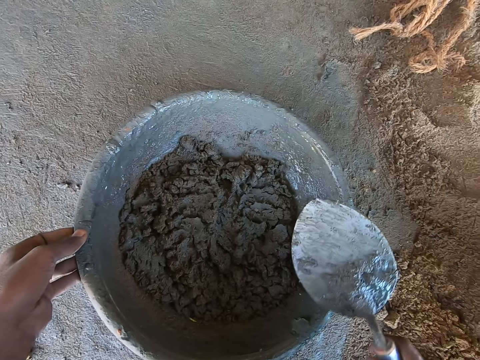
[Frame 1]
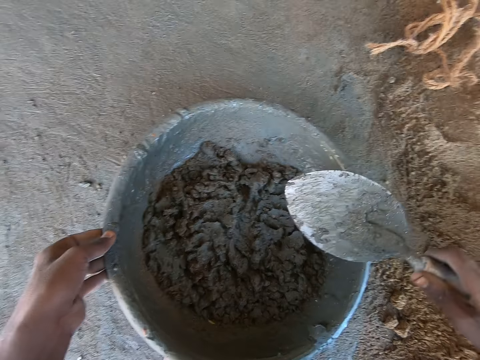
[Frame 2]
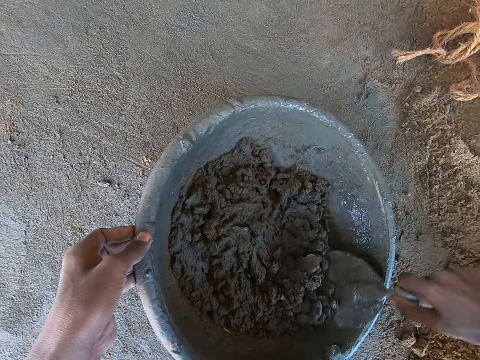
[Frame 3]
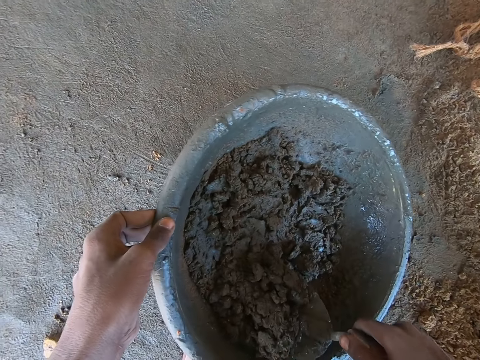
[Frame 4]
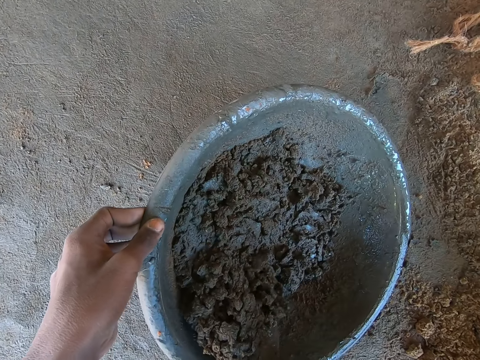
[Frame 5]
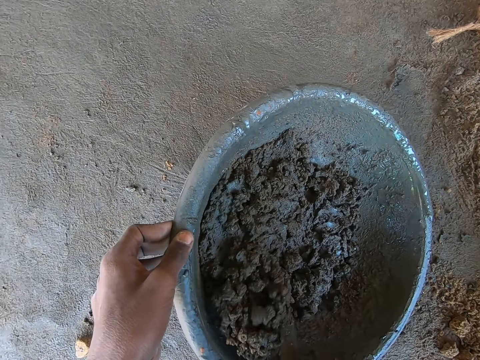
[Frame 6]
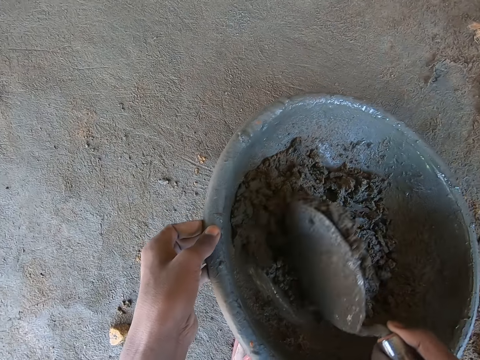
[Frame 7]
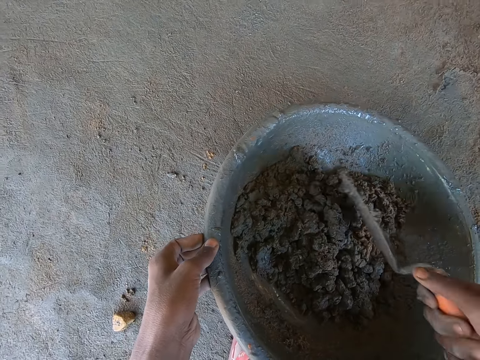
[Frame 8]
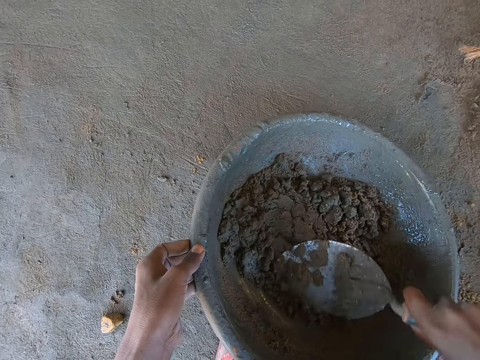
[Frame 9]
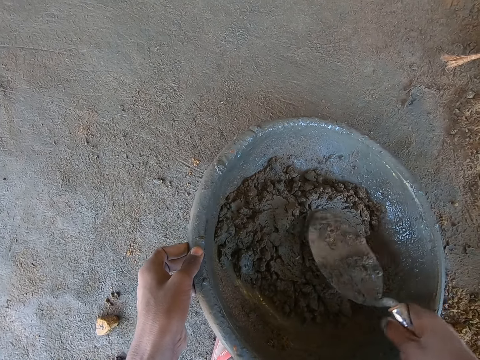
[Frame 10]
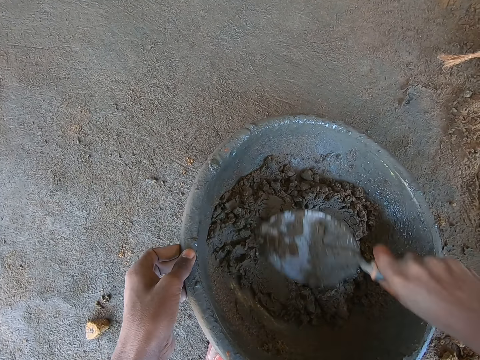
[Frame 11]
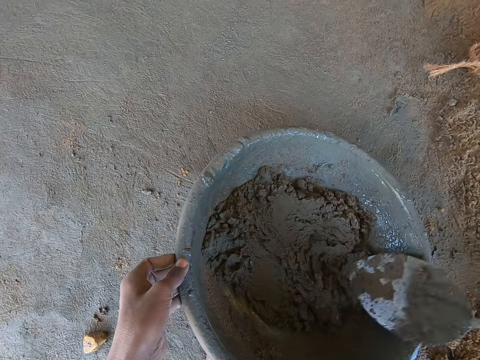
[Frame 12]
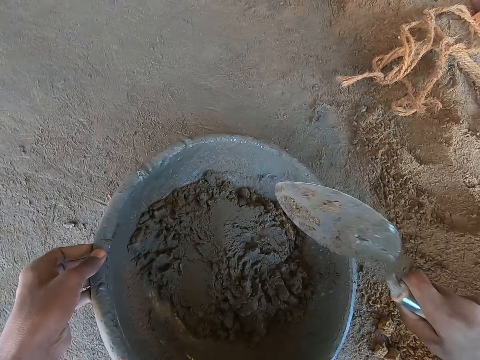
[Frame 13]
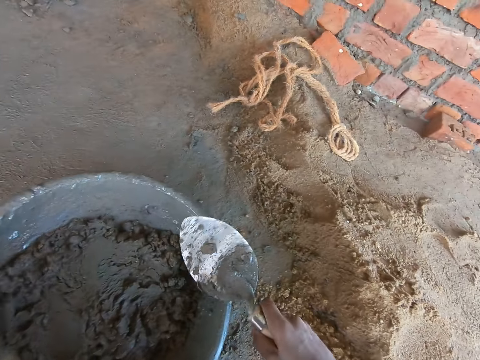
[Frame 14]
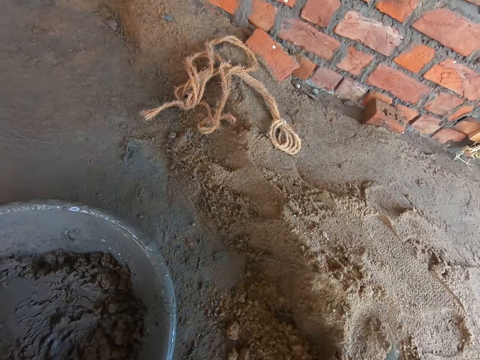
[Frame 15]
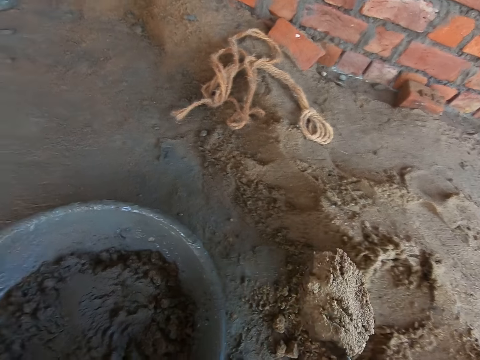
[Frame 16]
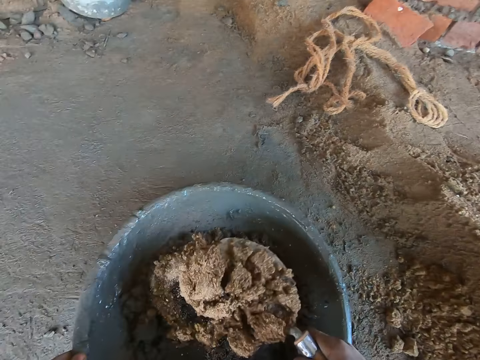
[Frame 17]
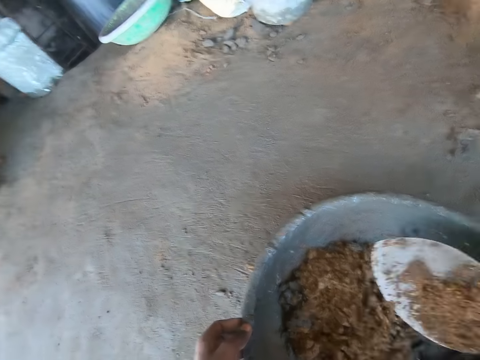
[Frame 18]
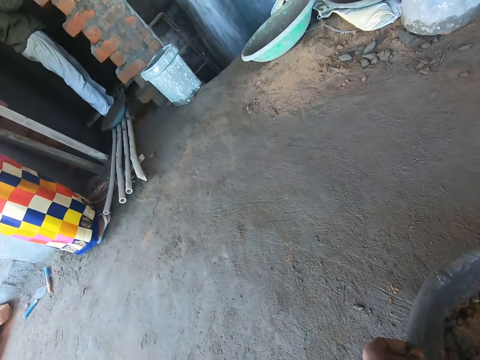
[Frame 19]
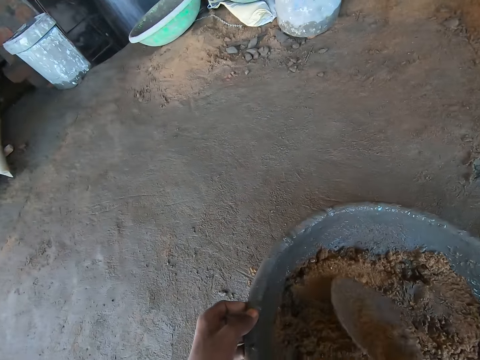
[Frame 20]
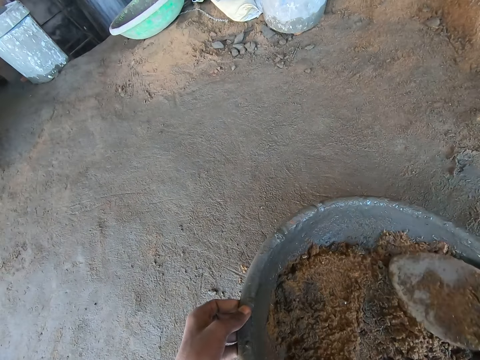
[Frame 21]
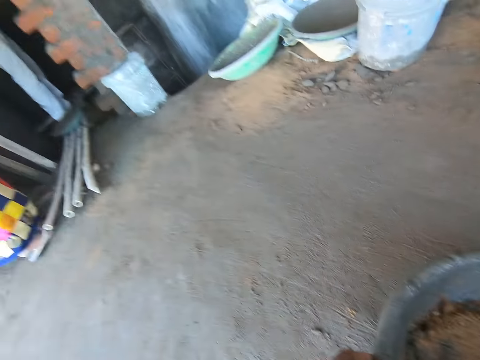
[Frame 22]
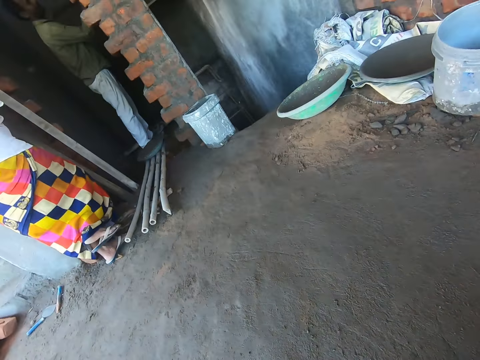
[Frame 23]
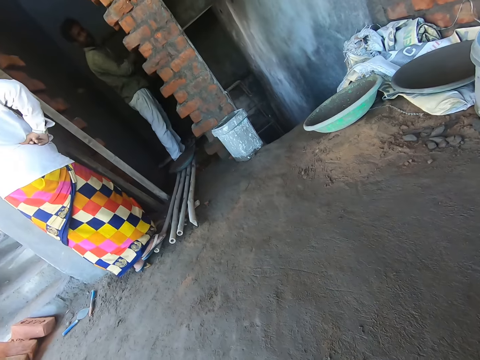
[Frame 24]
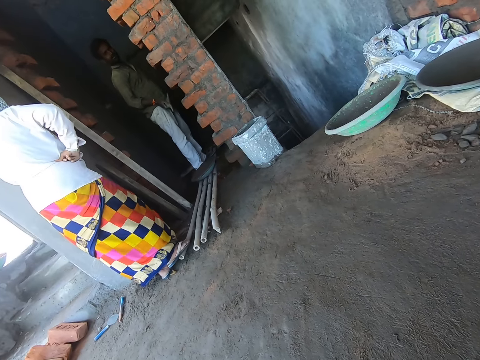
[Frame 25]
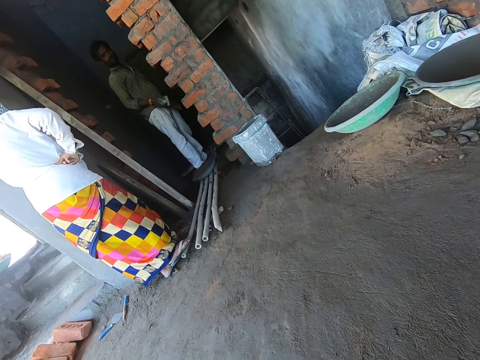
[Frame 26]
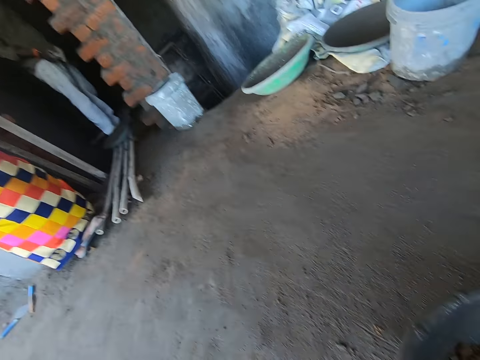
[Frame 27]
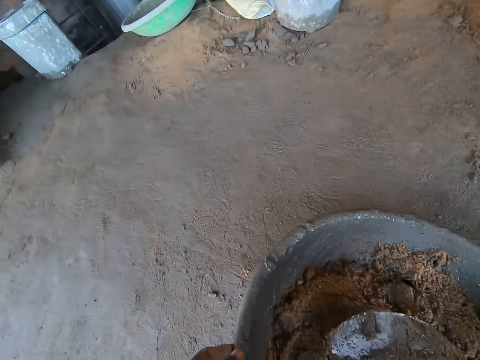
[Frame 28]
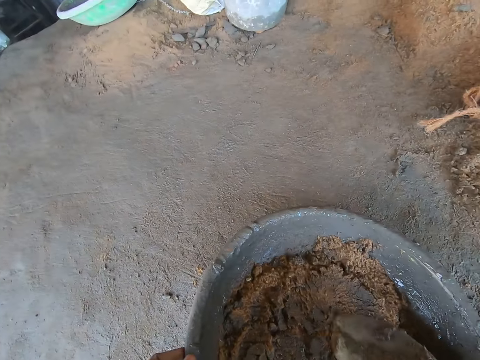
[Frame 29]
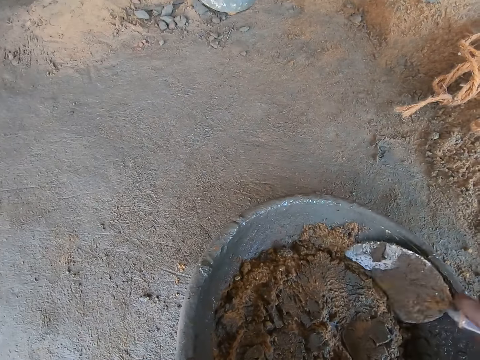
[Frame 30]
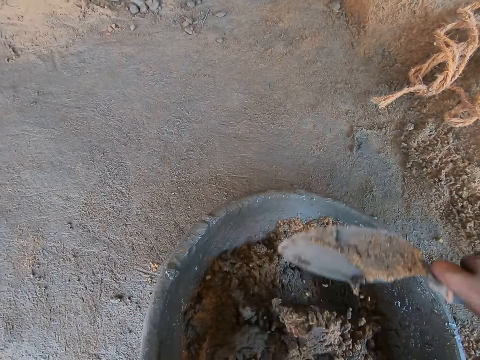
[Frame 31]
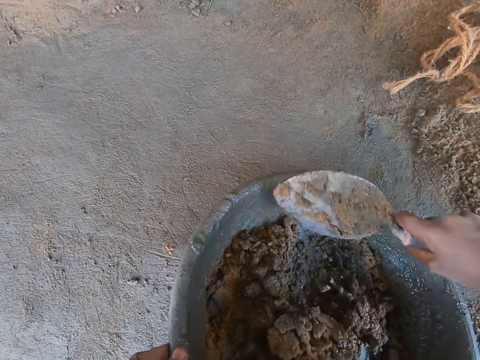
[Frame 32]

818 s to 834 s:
The camera wearer mixes the sand and mortar in the head pan with the trowel in his right hand. He hits the trowel in his right hand on the head pan. He pours the sand into the head pan with the brick trowel in his right hand. He presses the mortar with the brick trowel in his right hand. A woman steps on a bamboo scaffold with her right foot. A man smoothens a wall with a wooden float in his right hand. The man converses with the camera wearer. The camera wearer levels the sand. The woman stands. The camera wearer mixes the mortar in the head pan with the brick trowel in his right hand.

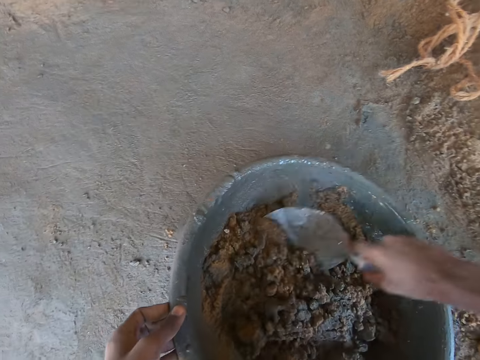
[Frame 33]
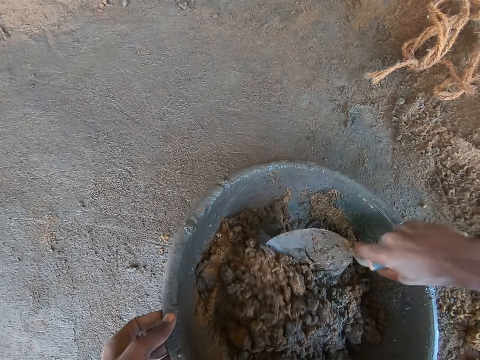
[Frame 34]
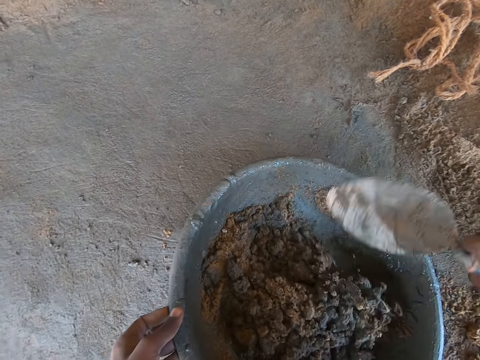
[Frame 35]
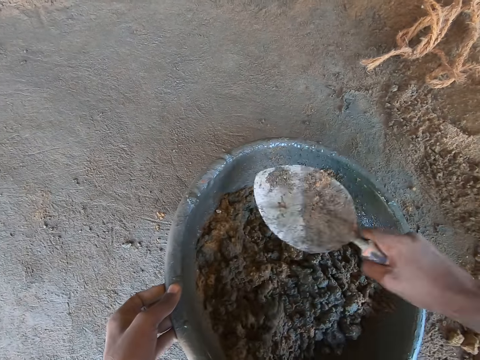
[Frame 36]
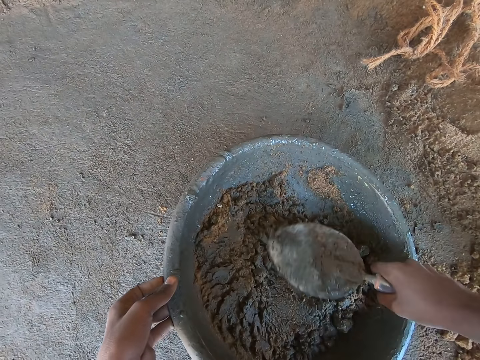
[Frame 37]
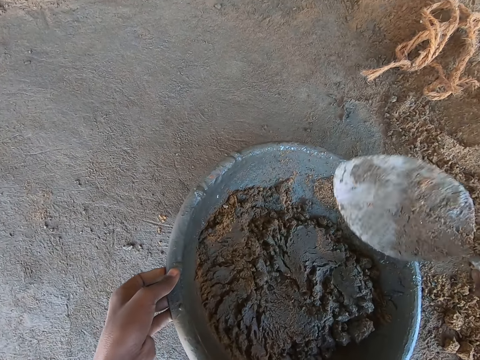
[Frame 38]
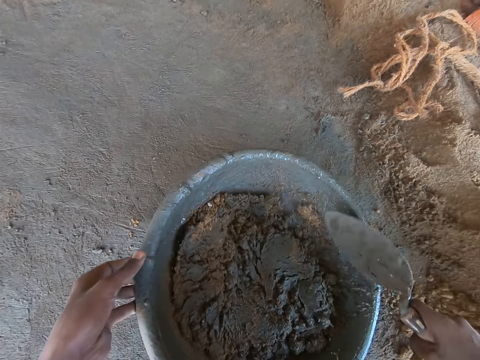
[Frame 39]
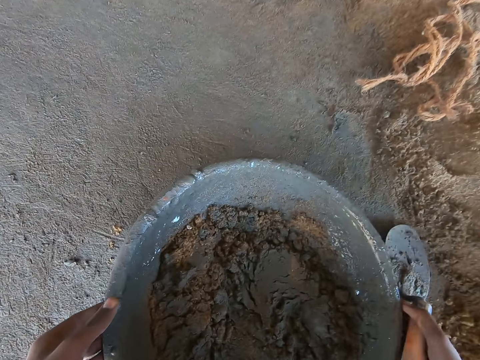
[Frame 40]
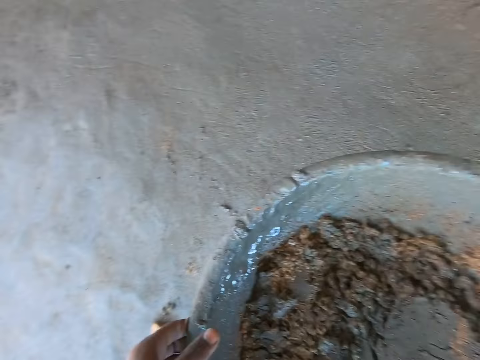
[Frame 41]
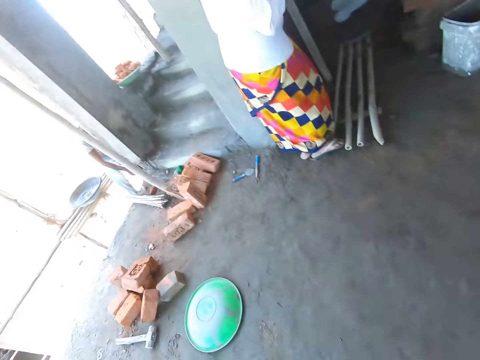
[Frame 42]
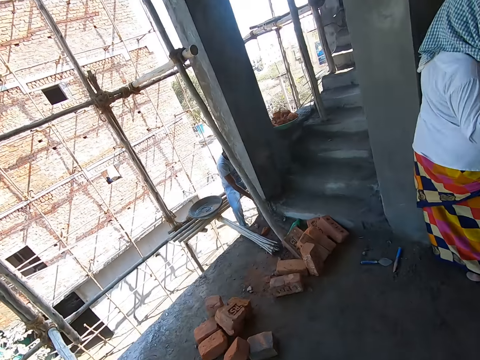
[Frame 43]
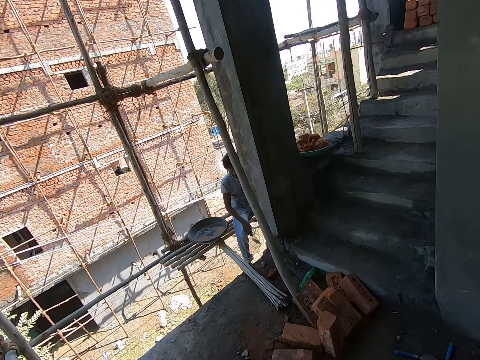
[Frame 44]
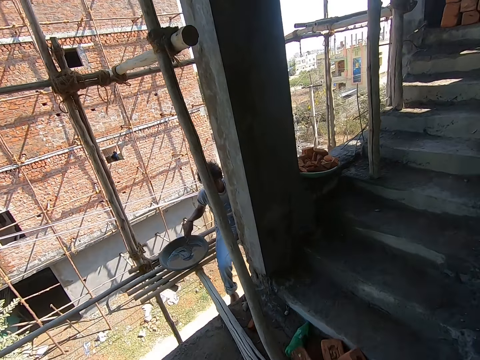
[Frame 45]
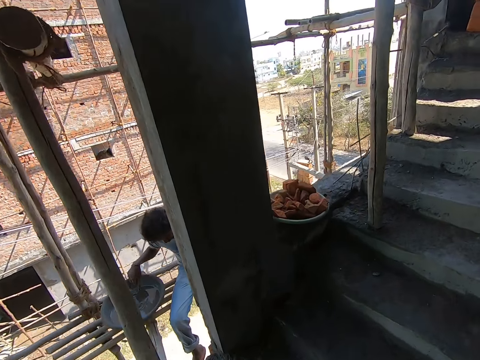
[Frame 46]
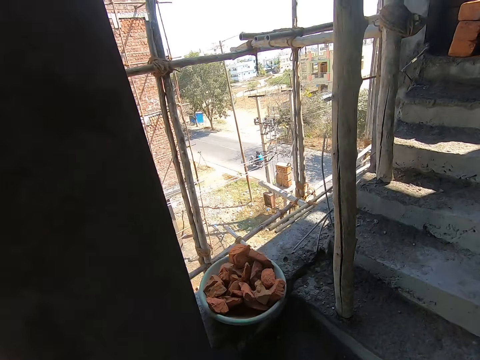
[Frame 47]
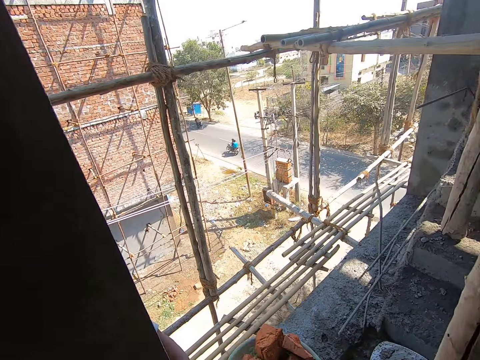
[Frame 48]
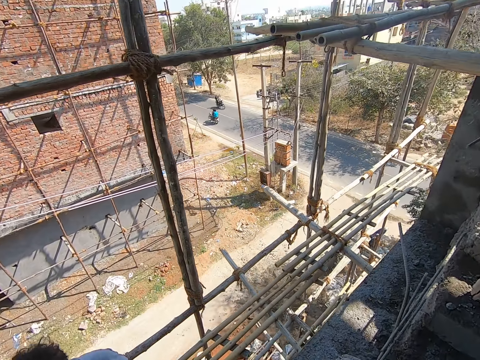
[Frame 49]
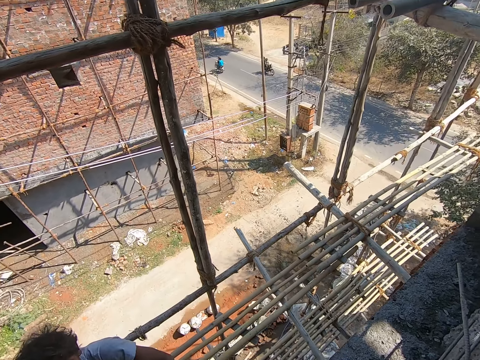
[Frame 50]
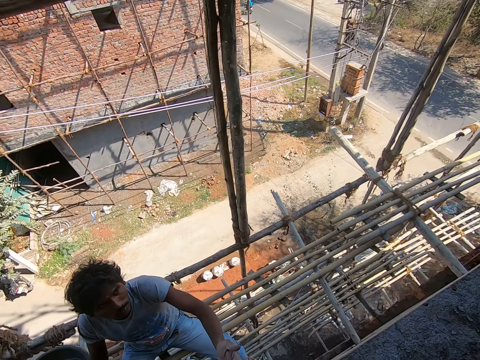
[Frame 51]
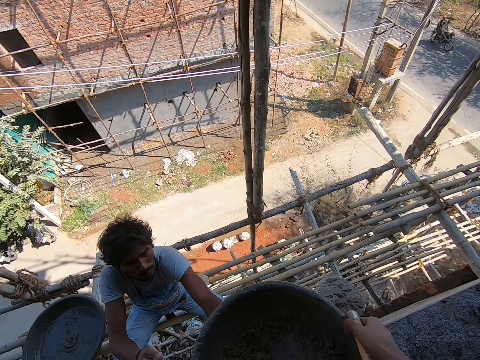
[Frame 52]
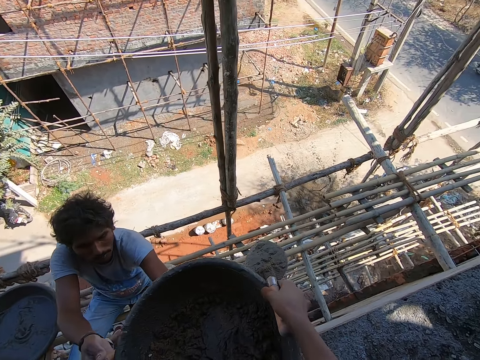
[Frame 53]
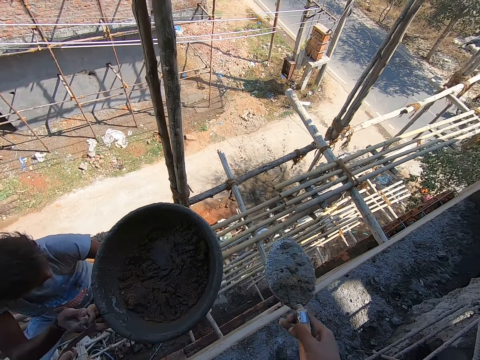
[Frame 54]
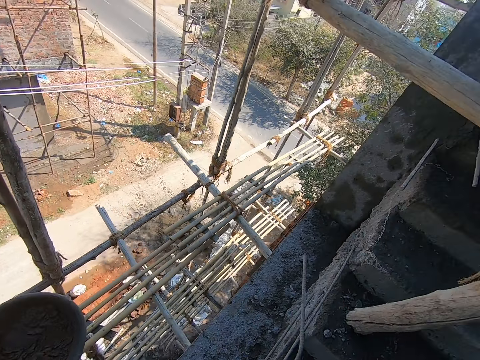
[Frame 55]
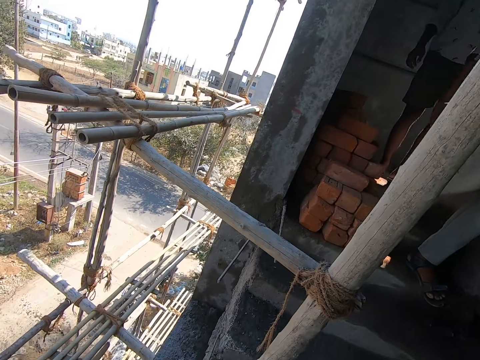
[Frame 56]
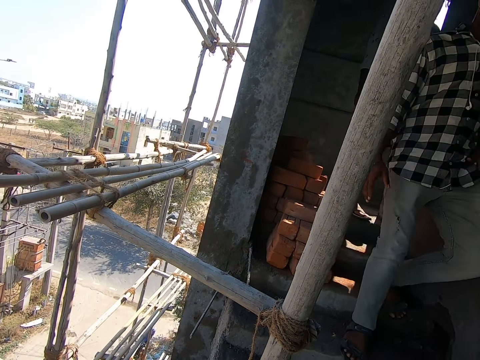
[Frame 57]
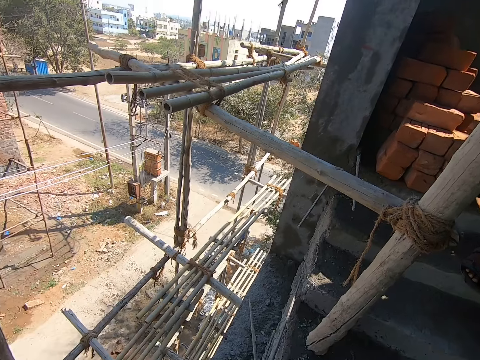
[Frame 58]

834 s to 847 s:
The camera wearer mixes the cement. He converses with the man. He hits the brick trowel on the head pan with his right hand. He carries the head pan with both hands. Another man dips a brick trowel in a head pan on a bamboo scaffold with his right hand. The other man cements. The camera wearer stretches the head pan to the other man with both hands. The other man collects the head pan from the camera wearer with both hands.
